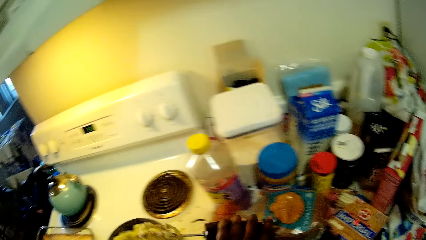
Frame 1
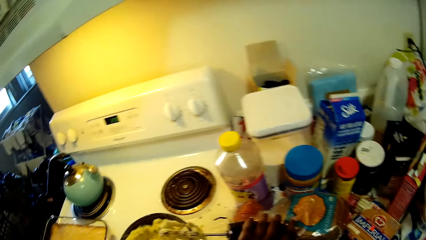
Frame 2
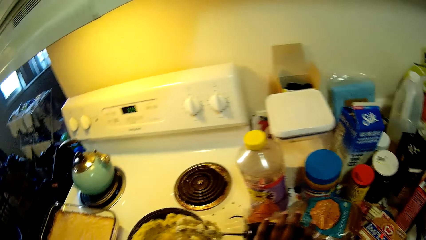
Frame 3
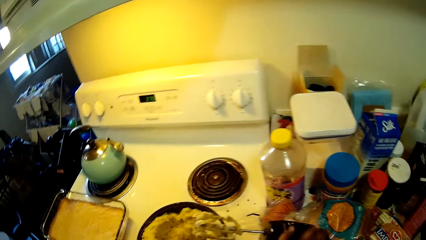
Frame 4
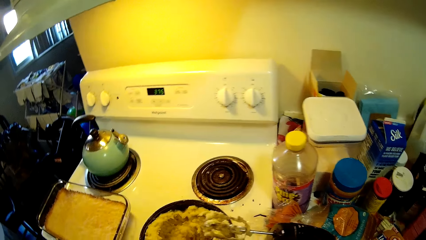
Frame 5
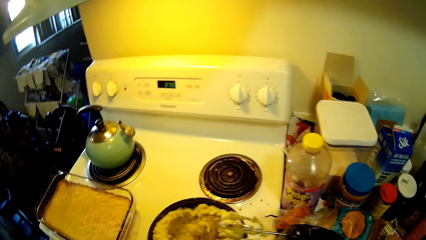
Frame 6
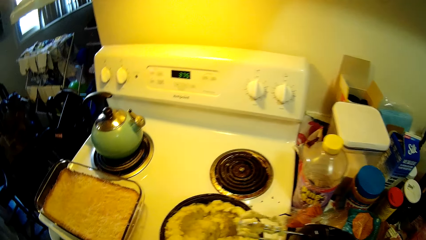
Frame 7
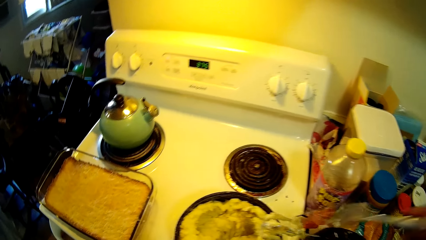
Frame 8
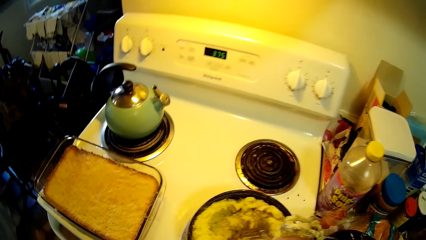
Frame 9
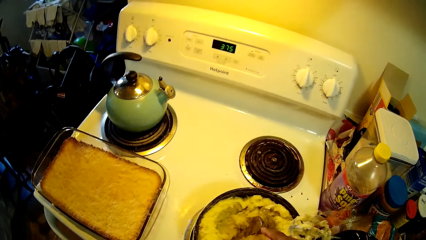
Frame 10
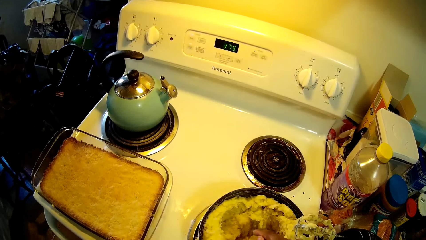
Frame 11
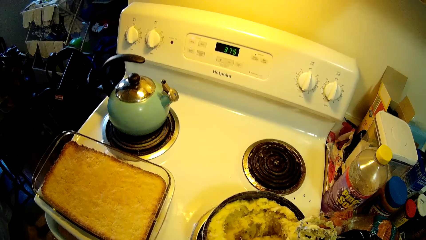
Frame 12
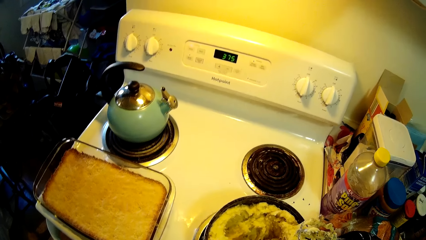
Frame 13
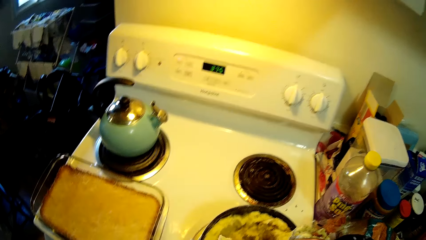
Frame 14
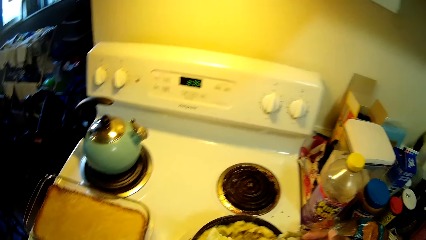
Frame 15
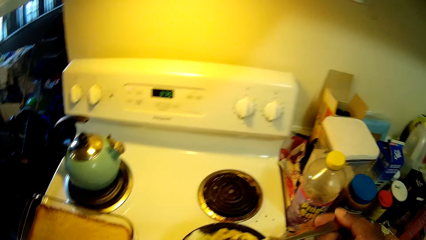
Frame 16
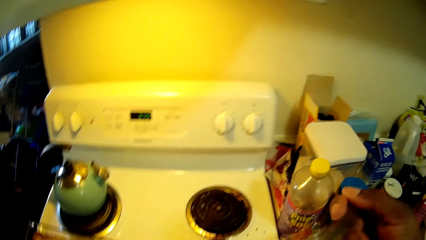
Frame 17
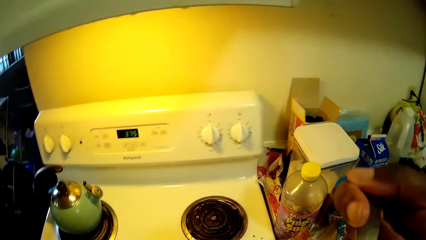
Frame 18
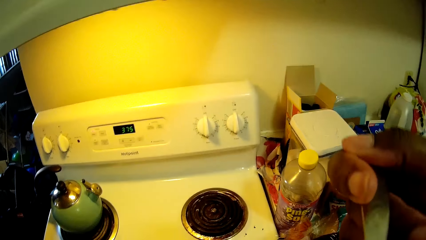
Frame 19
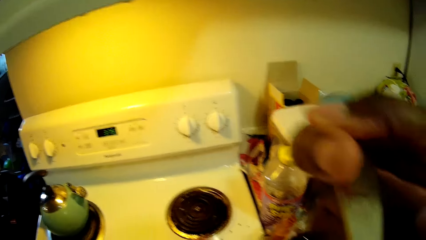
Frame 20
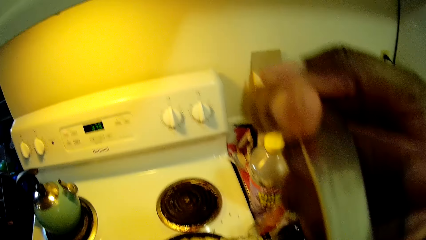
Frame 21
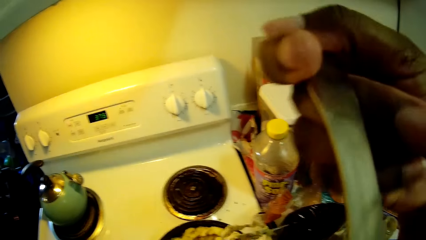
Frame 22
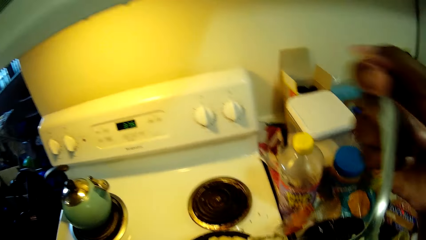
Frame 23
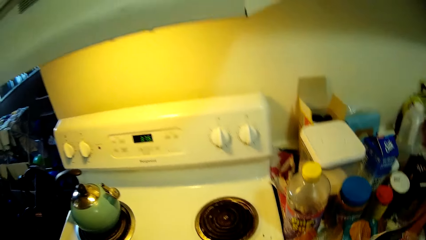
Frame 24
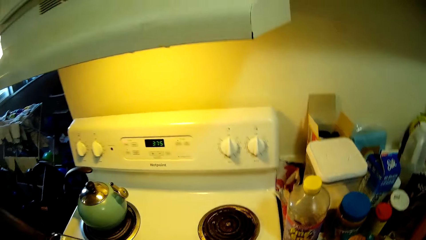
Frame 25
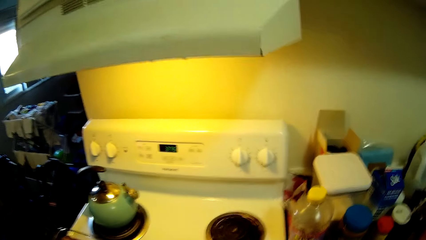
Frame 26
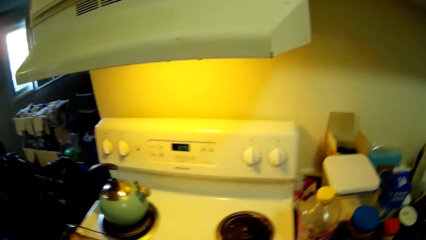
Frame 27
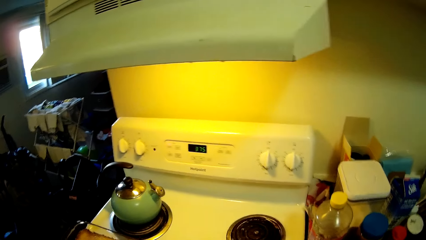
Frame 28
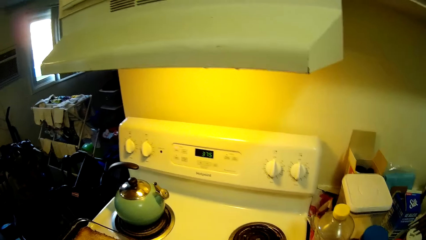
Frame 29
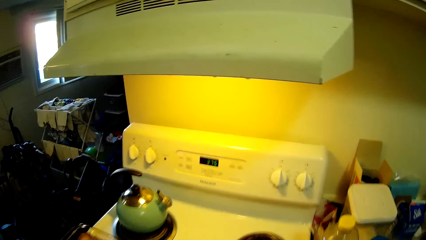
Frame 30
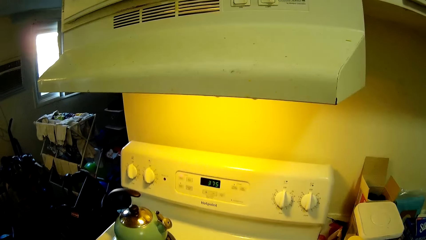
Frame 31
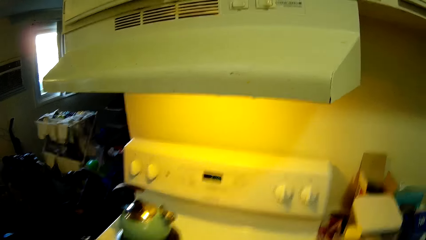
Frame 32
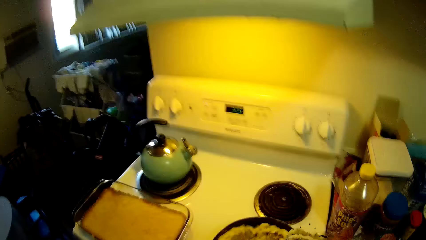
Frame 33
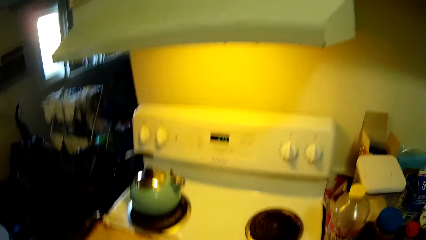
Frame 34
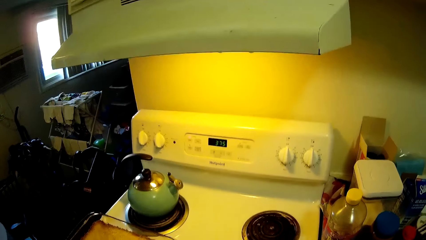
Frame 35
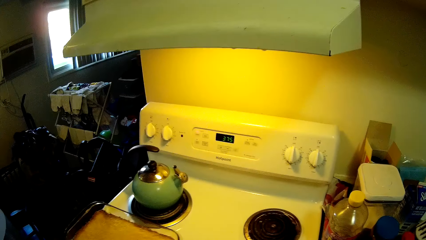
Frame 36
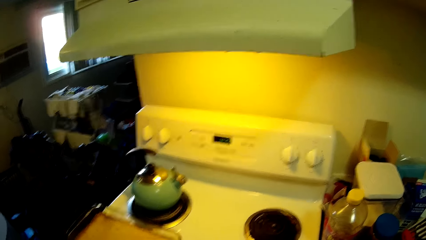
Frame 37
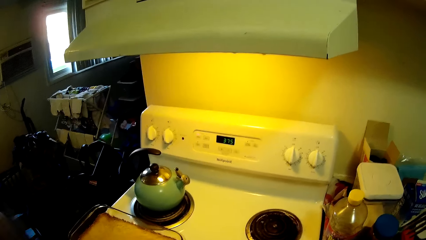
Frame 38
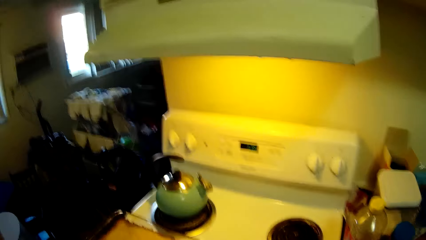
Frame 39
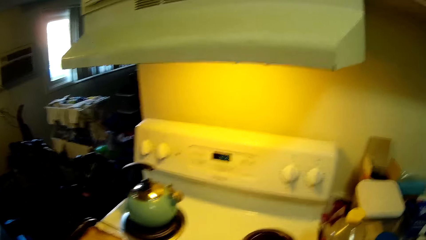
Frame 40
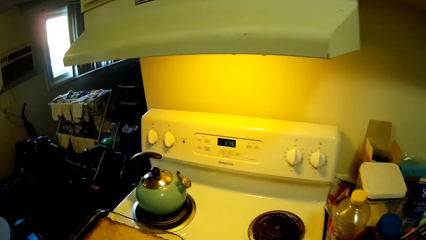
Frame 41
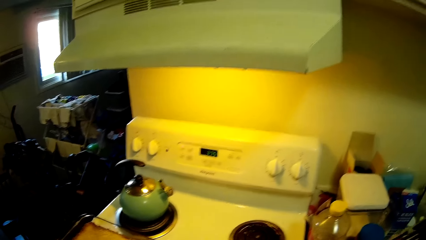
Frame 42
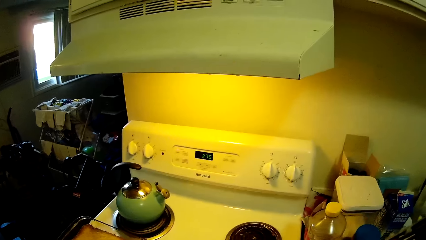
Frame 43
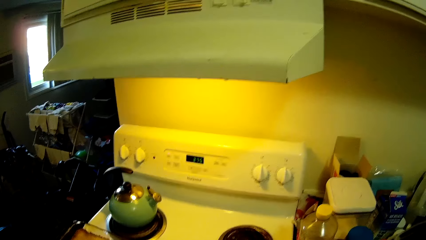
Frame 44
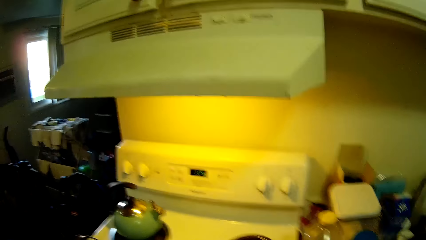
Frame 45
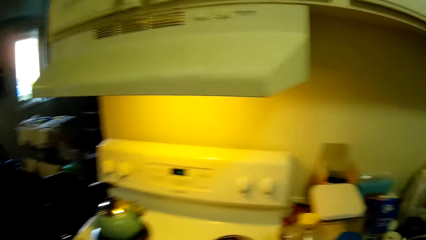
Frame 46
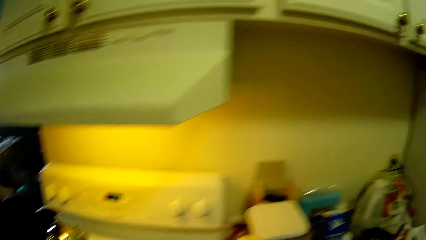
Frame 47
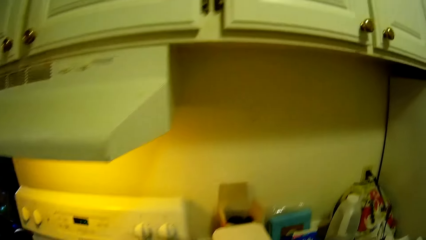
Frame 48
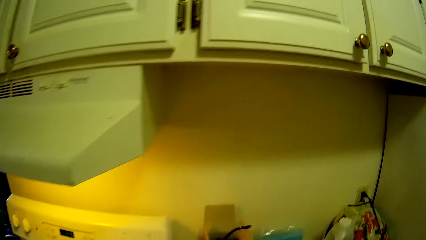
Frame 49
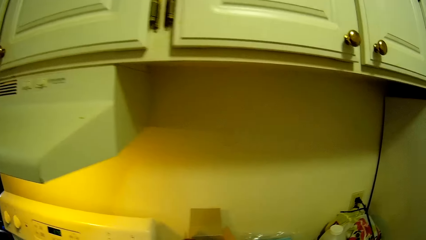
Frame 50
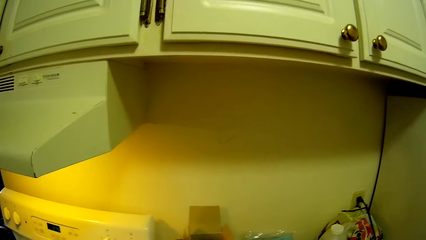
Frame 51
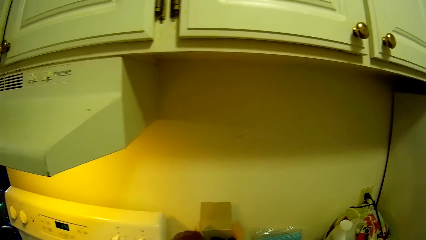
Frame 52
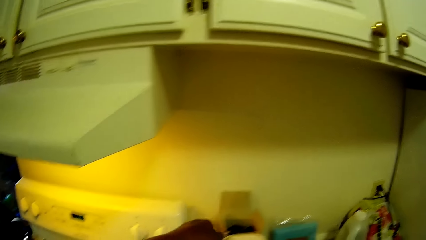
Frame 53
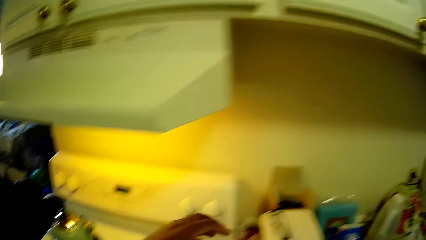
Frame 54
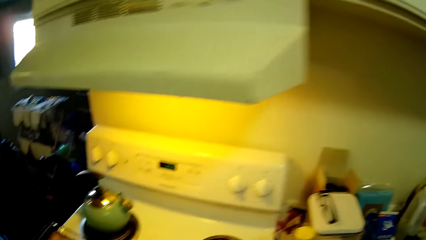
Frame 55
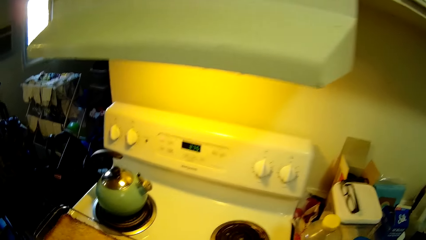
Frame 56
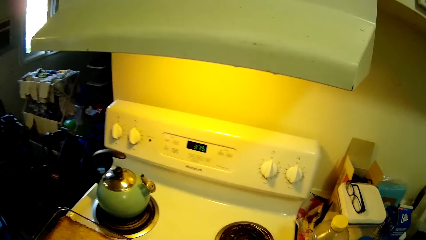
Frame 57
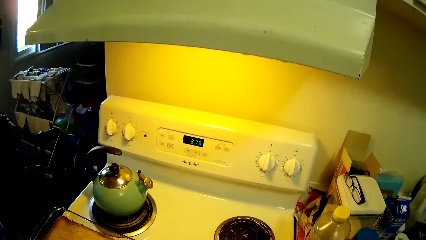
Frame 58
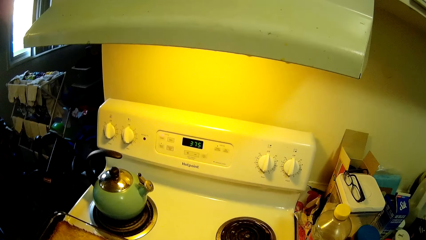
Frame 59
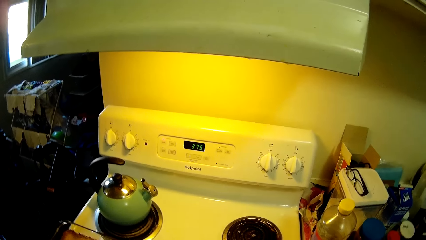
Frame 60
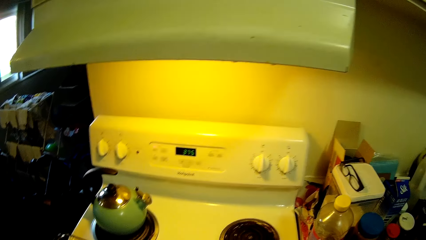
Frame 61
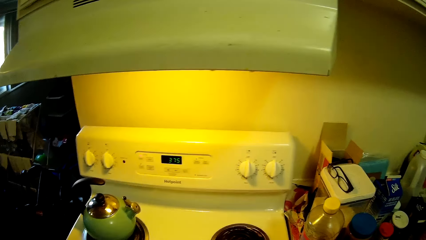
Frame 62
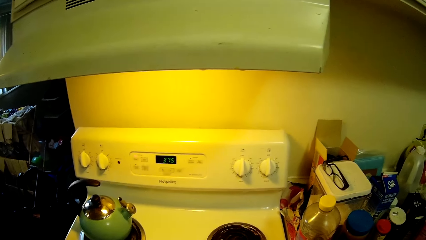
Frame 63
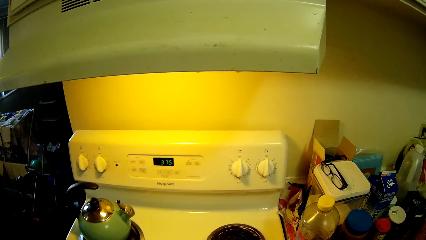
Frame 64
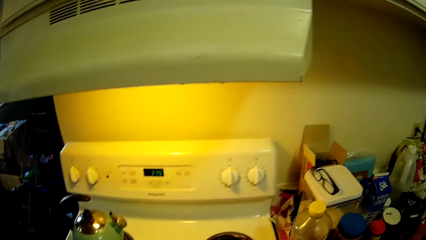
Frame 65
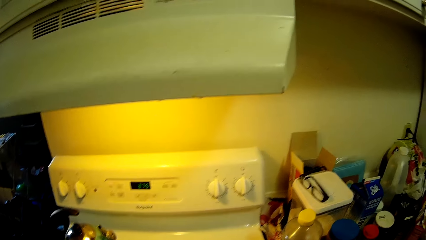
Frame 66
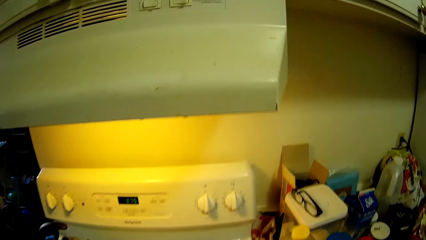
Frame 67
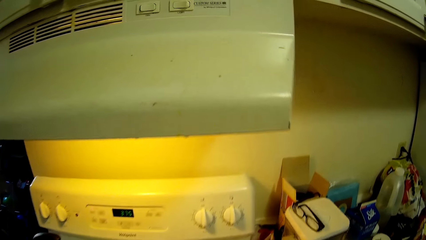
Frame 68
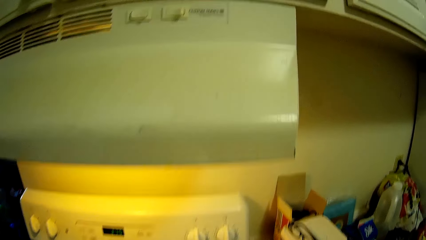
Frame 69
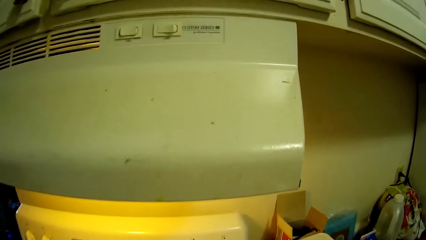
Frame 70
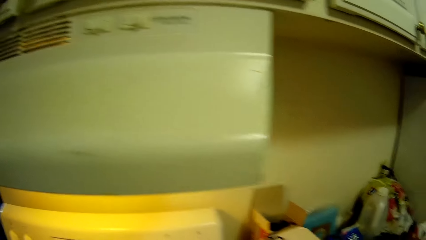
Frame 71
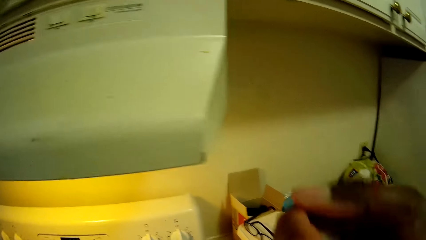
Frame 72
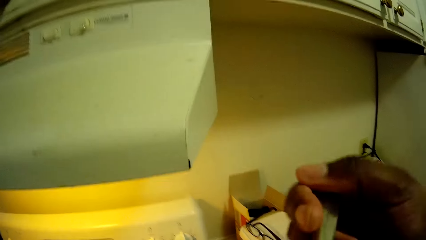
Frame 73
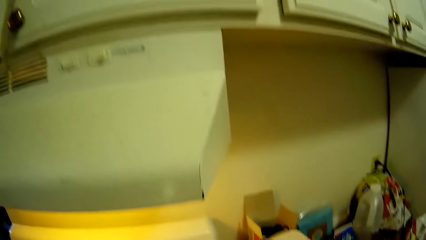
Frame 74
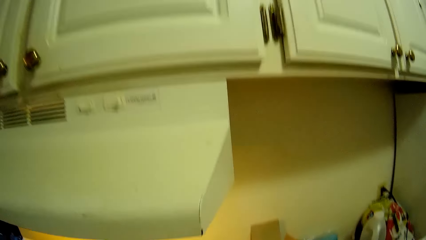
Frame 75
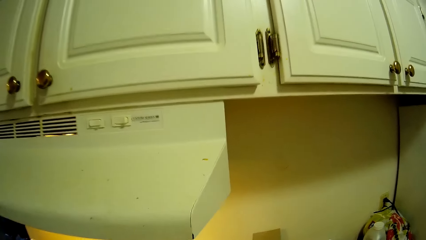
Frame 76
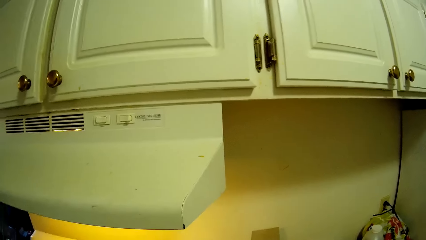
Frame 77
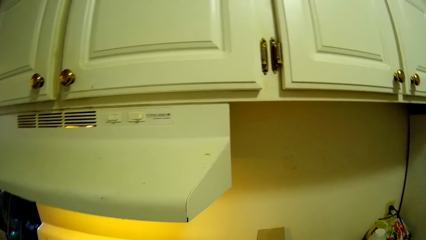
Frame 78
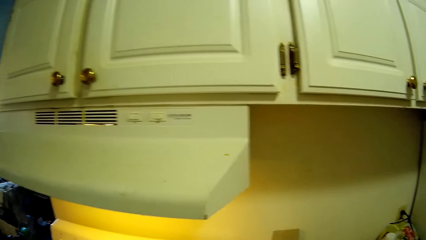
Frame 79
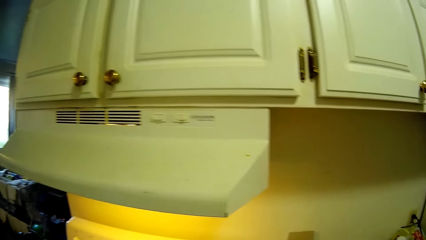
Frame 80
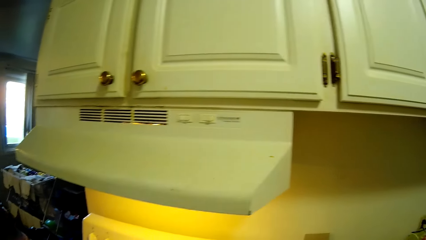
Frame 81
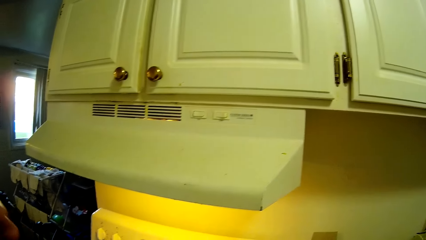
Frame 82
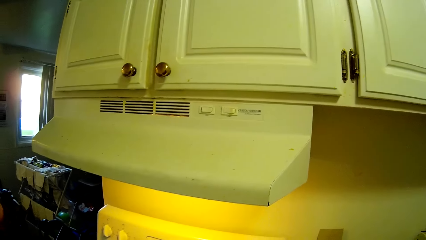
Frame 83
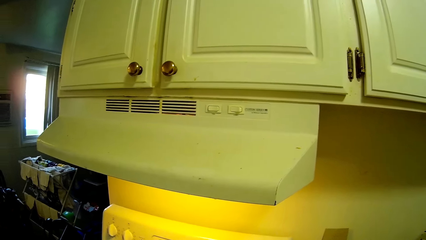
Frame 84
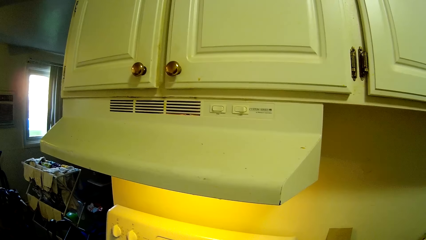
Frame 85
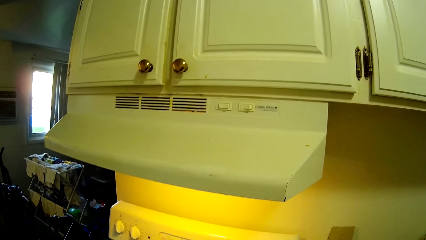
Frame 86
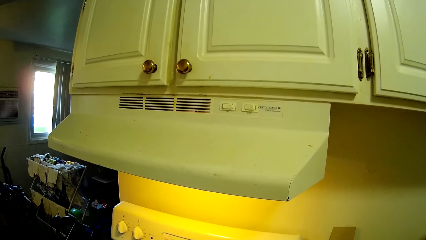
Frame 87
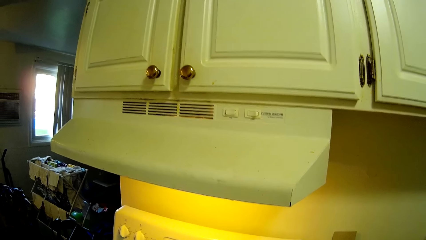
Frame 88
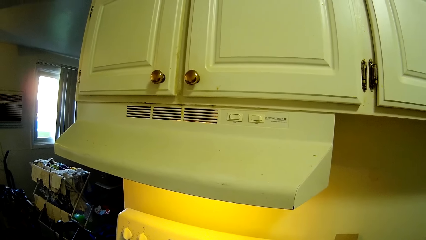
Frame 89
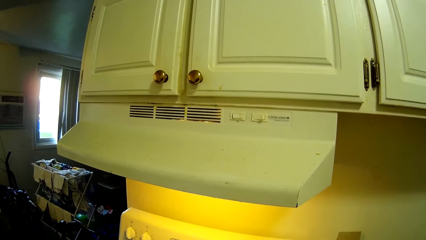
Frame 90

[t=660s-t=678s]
The camera wearer places the hand mixer on the pan with her left hand. She eats from the pan with a fork in her right hand. She picks up the fork and scoops the mixture. She places eye glasses on a plastic container with her left hand. She raises the fork with her right hand. She tastes the mixture.
